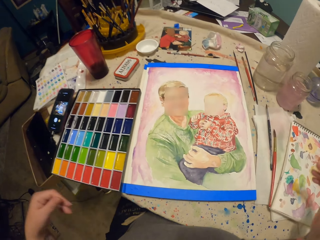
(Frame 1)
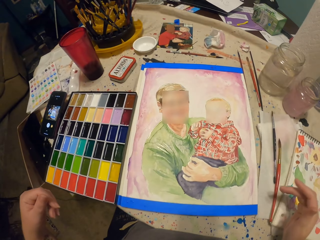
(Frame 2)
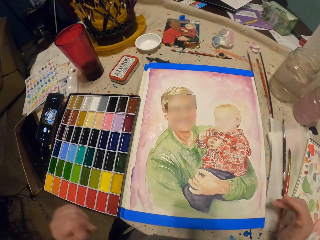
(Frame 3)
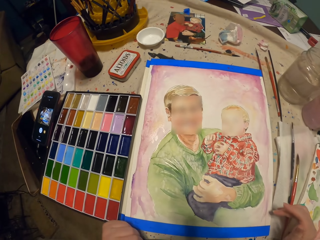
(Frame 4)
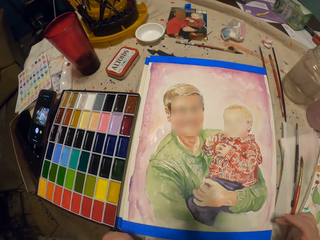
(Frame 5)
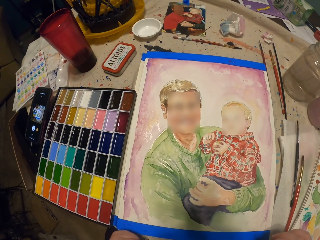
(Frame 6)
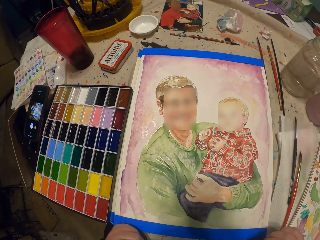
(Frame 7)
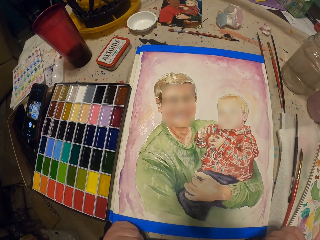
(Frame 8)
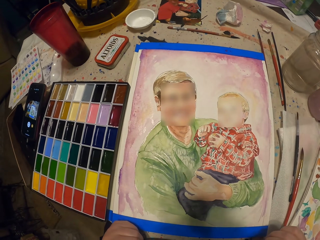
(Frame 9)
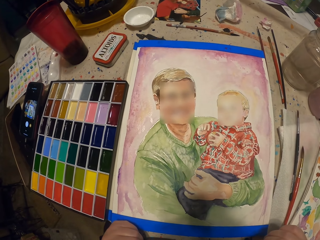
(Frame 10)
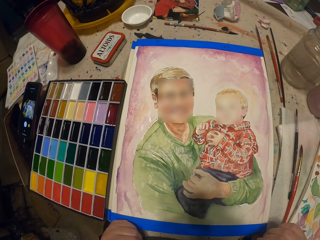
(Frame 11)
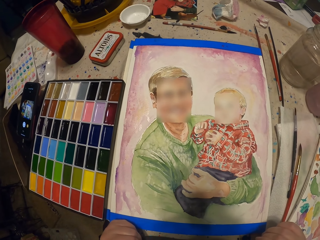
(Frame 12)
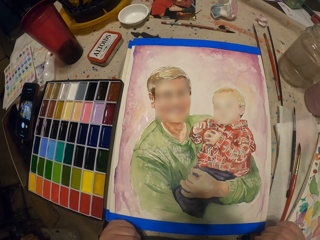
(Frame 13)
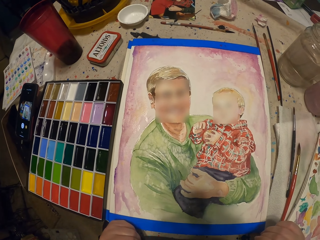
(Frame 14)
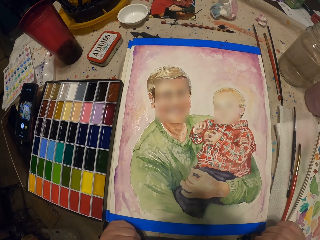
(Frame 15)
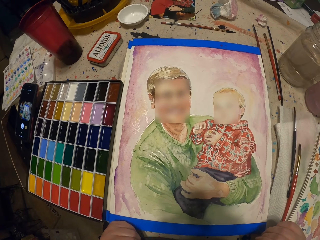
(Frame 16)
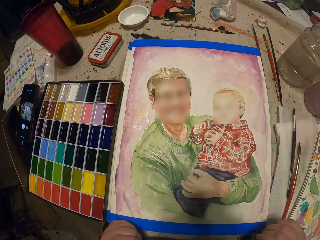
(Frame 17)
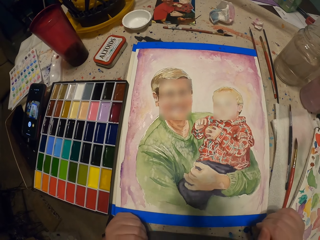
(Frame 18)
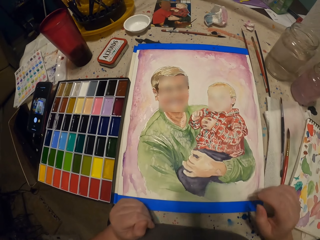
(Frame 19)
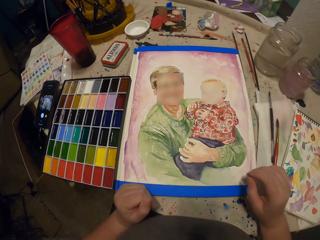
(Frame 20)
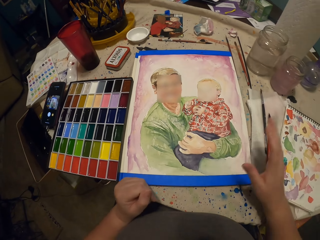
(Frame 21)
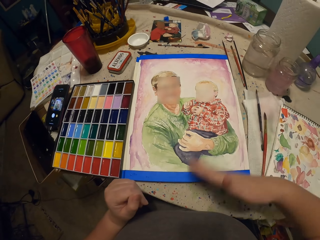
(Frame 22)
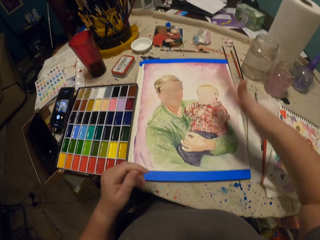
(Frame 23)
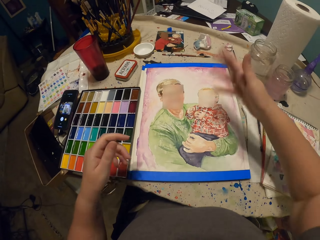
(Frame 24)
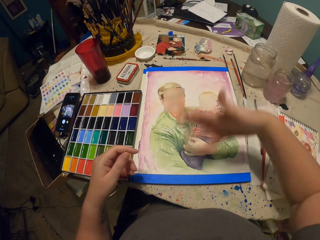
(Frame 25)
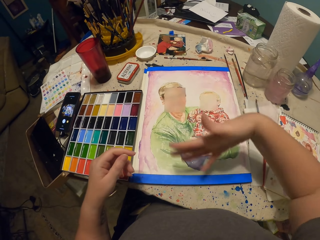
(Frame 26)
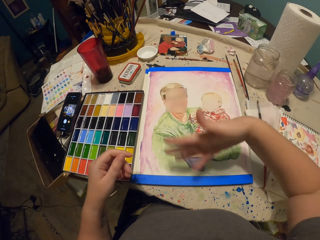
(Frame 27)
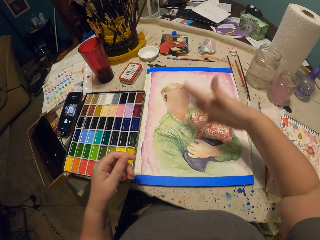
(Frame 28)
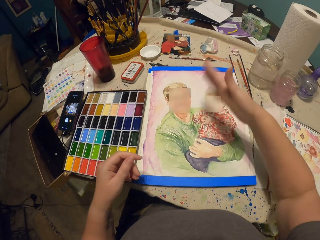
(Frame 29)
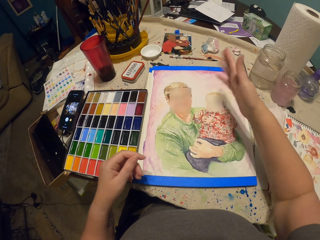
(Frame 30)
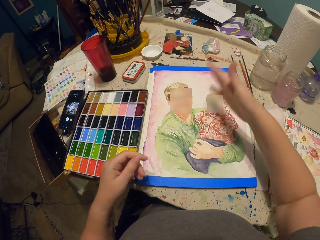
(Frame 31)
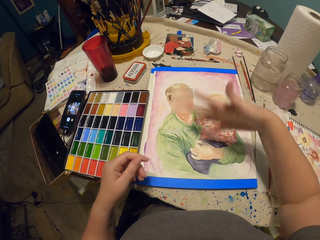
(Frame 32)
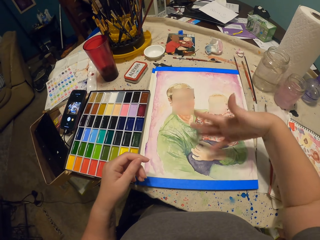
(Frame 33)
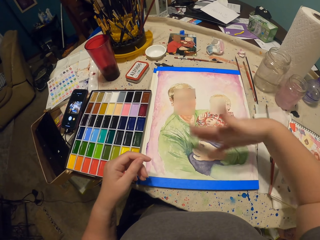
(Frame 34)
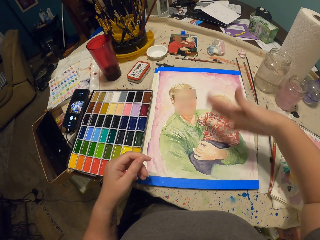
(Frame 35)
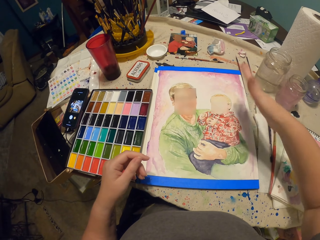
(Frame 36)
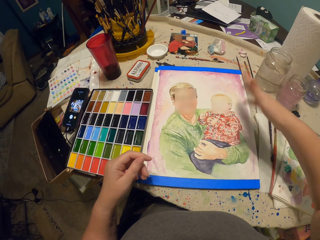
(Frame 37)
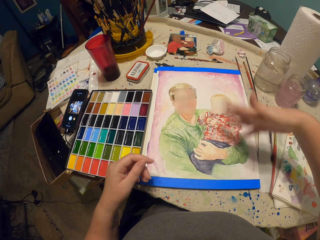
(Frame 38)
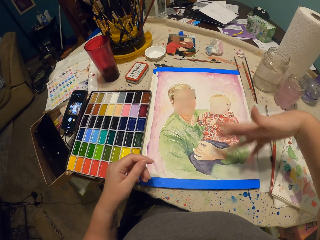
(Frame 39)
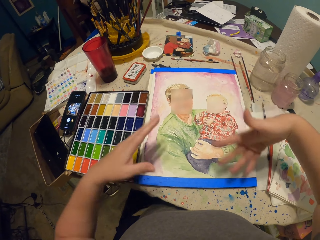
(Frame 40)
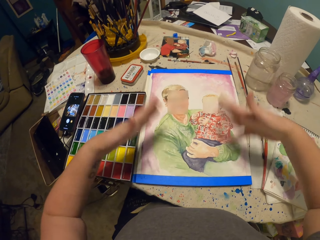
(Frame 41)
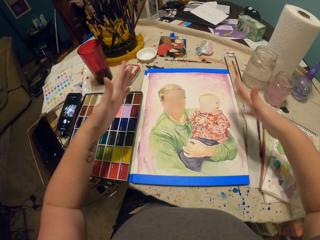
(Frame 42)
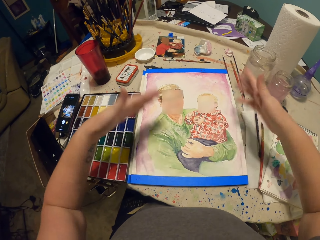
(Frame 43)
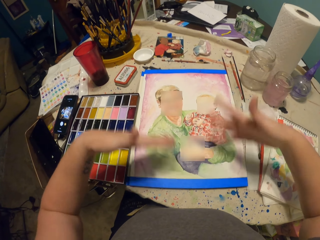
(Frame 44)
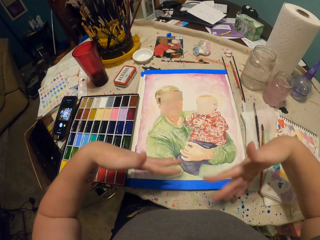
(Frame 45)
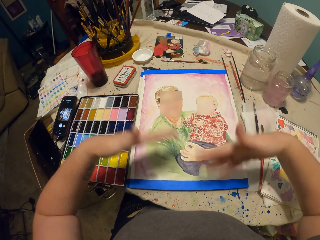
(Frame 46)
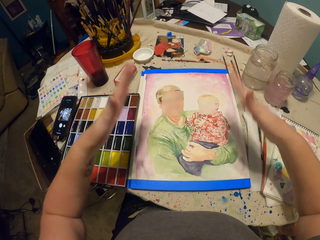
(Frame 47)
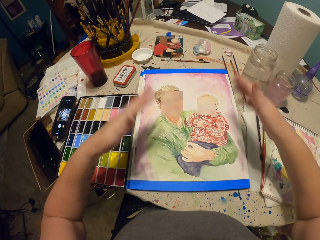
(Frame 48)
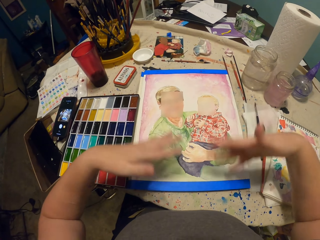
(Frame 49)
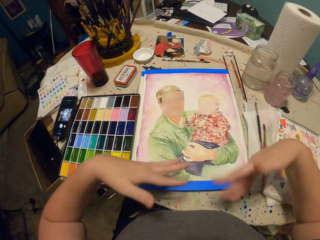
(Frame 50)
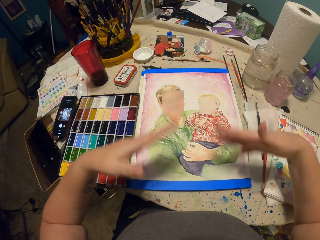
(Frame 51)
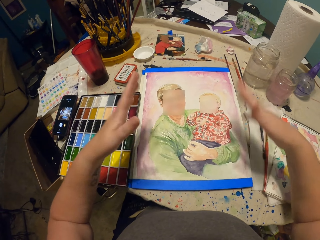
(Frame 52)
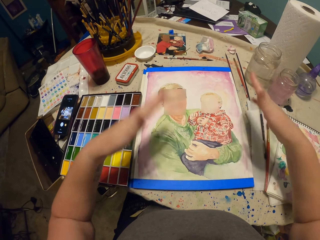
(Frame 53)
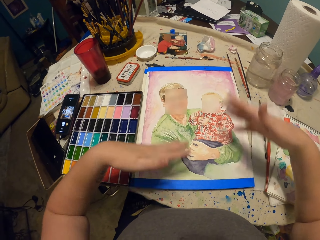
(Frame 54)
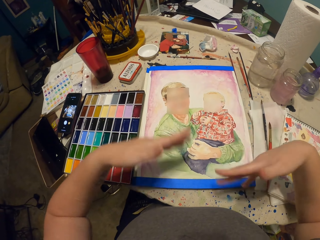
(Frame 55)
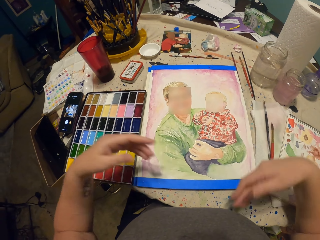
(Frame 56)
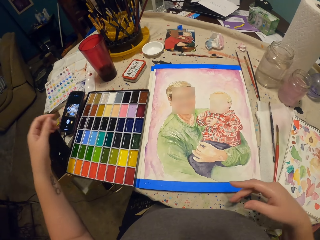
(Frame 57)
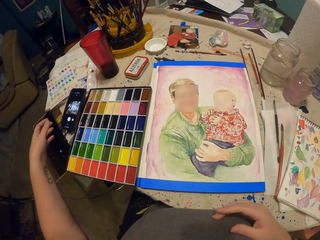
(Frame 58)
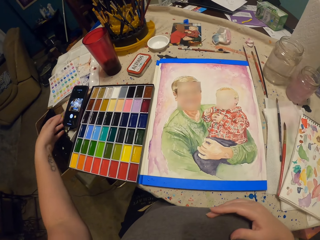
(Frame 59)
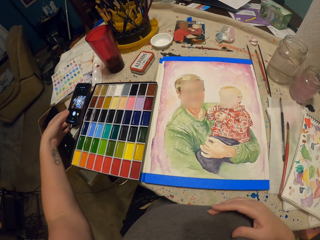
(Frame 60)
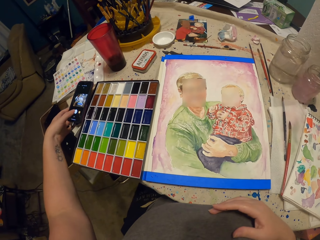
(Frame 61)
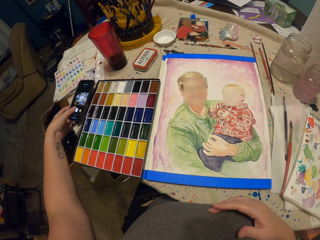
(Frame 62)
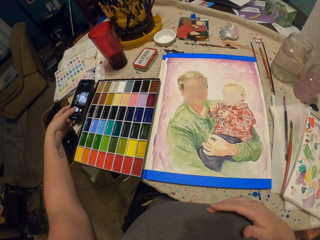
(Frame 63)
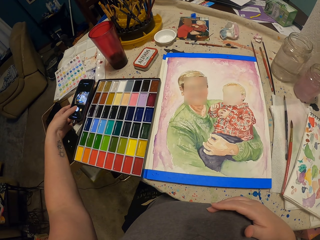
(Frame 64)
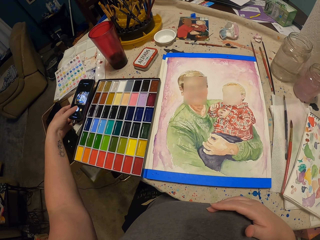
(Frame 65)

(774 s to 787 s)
The camera wearer looks at the drawing. They wave the right hand on the drawing. They wave both hands on the drawing. They rest the right hand on the table and click on the cell phone on the table.
